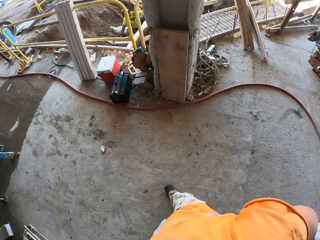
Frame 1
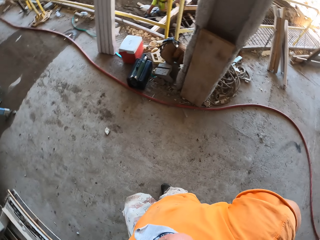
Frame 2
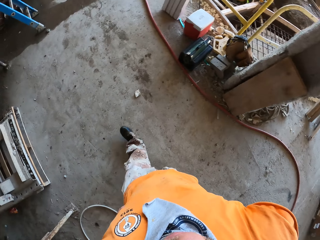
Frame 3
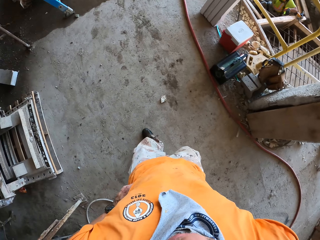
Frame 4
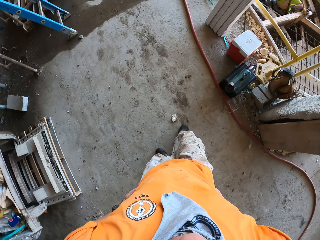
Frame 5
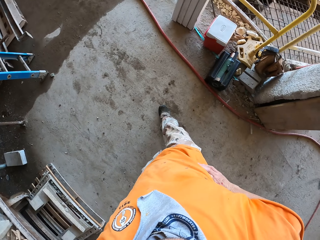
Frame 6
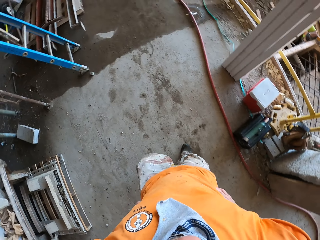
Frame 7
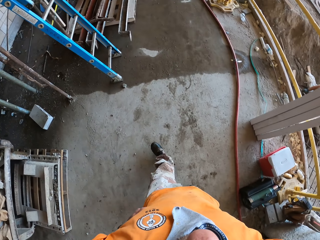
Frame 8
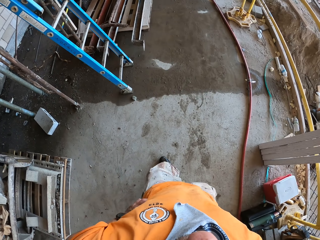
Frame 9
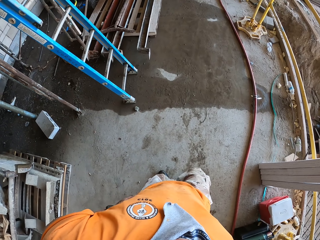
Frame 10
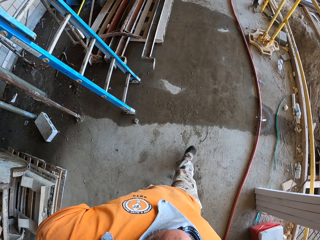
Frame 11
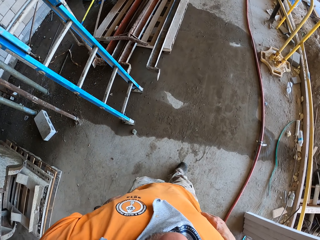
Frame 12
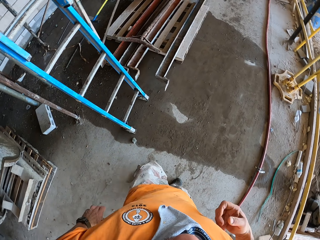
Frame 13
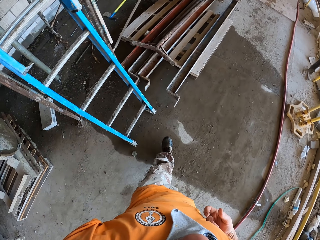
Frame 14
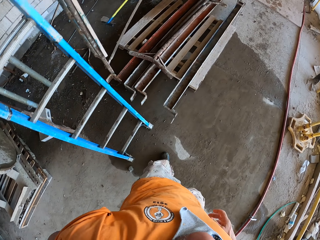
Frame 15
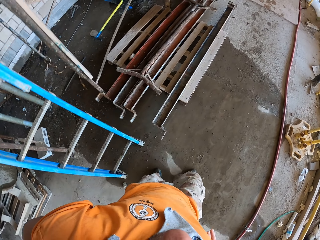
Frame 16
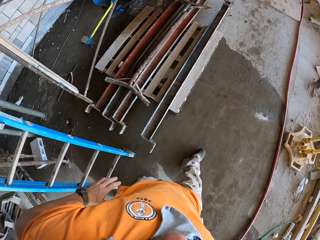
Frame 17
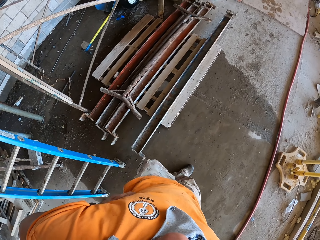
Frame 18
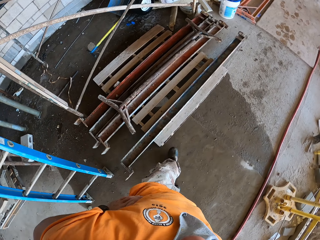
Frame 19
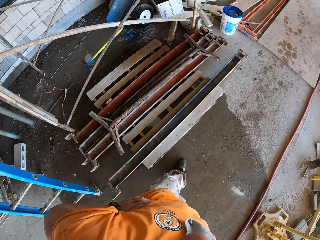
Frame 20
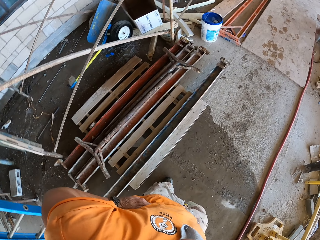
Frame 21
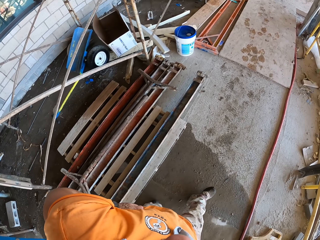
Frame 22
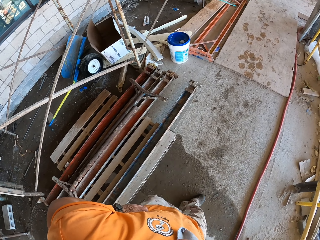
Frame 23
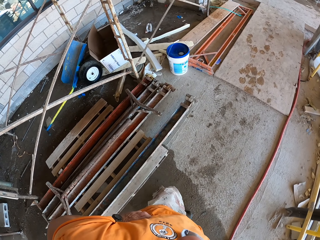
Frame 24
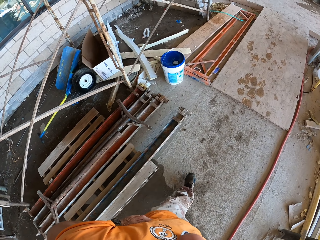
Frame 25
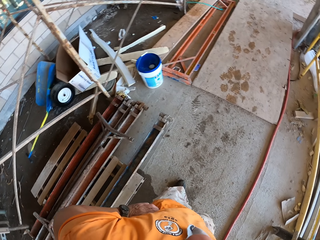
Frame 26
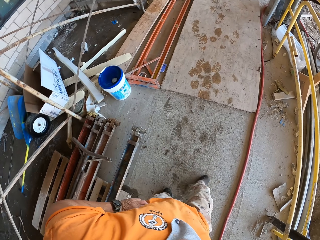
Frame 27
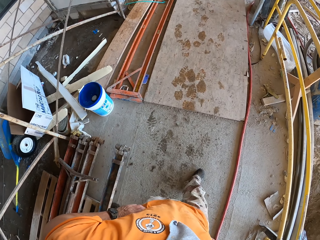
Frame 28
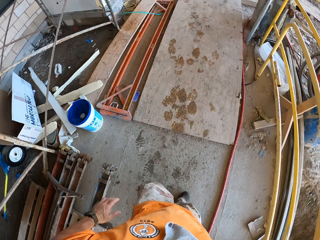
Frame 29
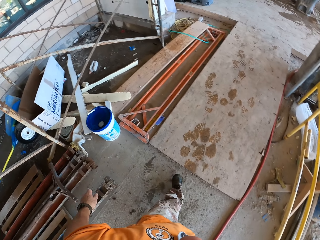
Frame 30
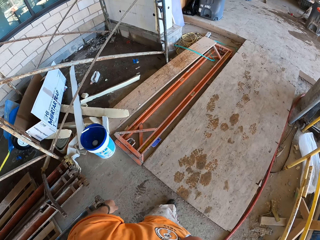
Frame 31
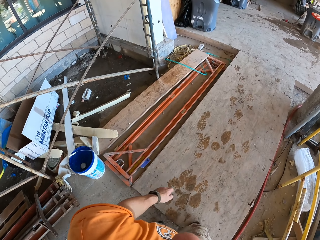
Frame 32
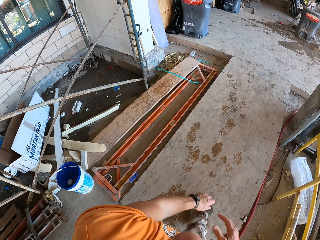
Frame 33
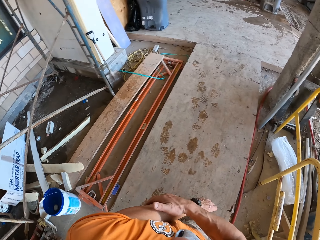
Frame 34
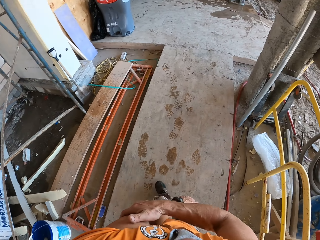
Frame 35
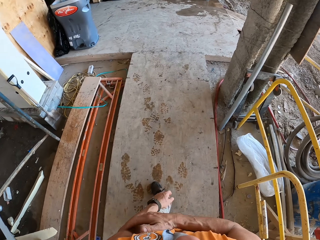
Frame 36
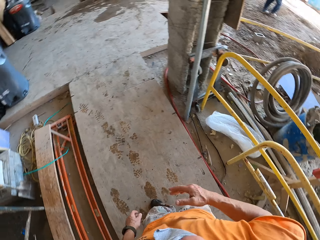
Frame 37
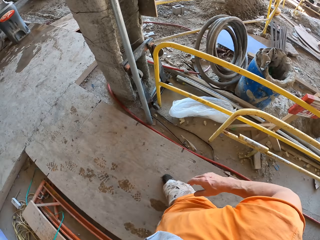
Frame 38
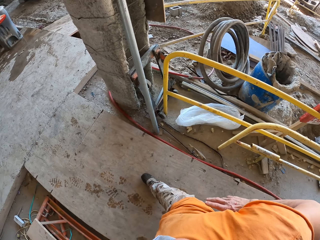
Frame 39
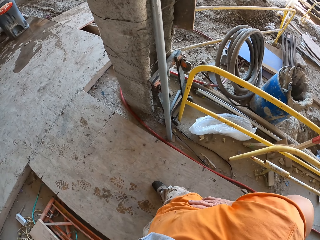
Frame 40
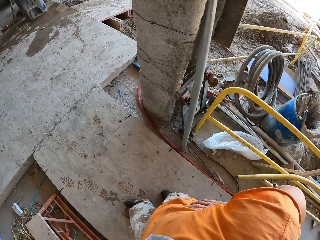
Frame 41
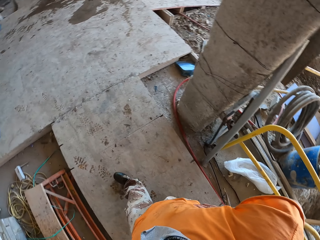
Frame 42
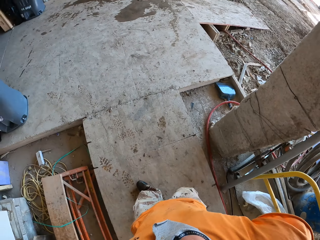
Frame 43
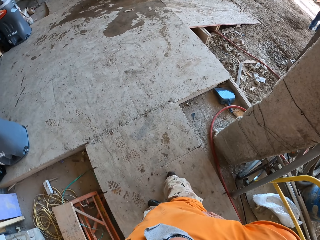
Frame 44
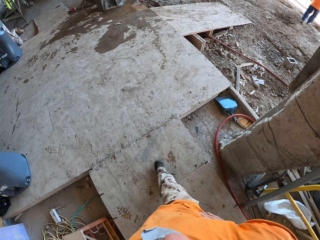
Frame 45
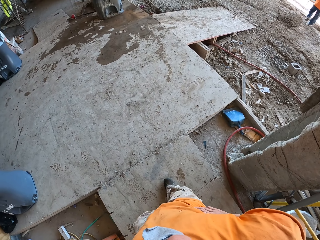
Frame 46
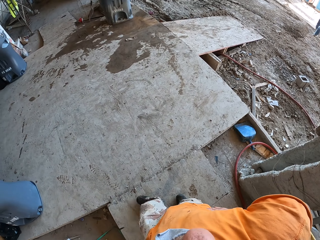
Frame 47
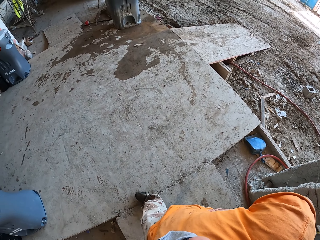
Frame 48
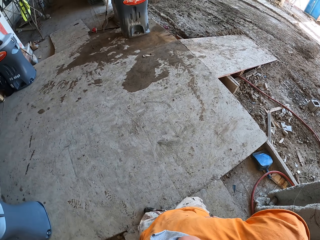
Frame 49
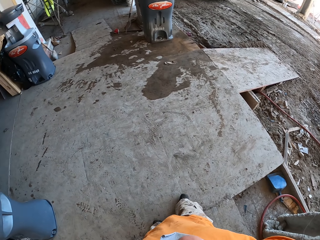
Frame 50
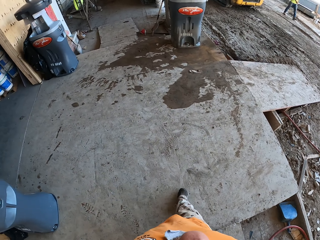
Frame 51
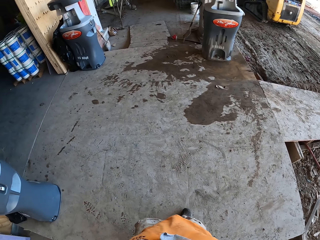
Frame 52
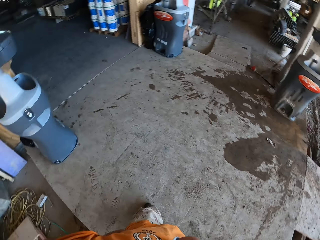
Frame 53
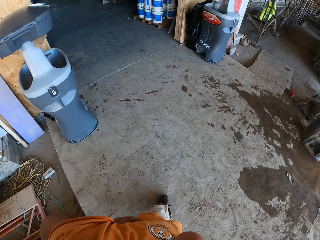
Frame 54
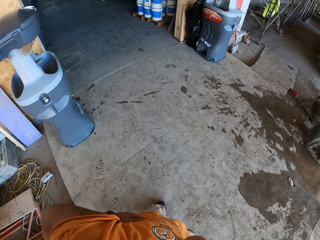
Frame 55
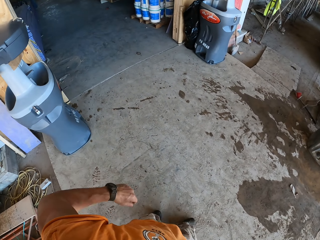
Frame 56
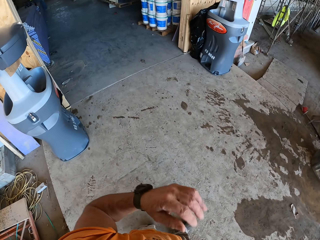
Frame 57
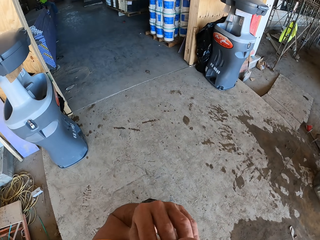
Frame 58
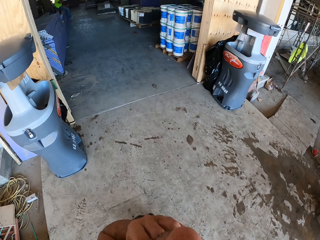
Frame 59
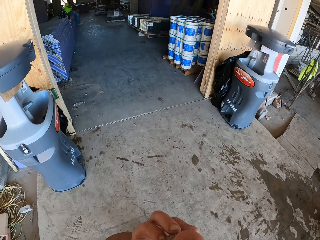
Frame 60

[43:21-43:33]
The camera wearer walks around. They turn to the side. They walk around.

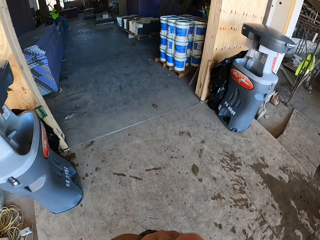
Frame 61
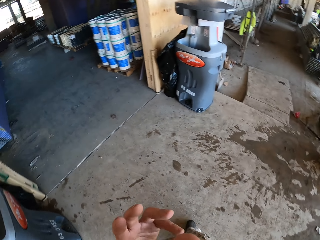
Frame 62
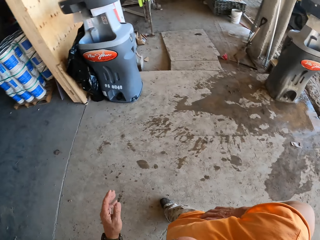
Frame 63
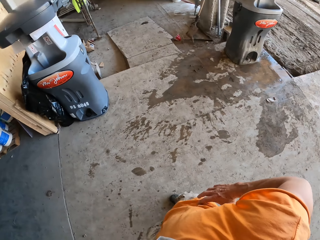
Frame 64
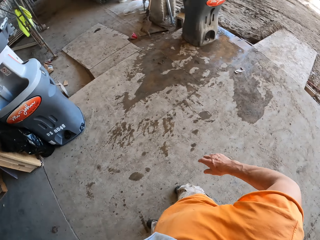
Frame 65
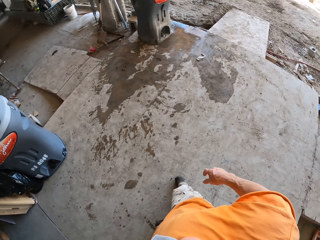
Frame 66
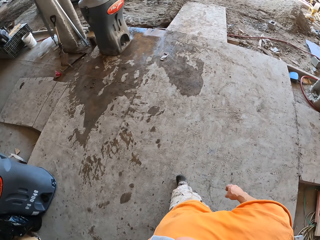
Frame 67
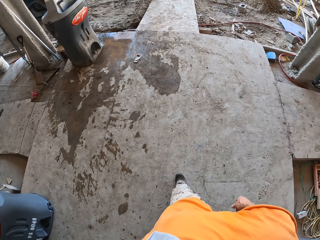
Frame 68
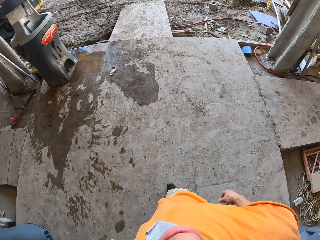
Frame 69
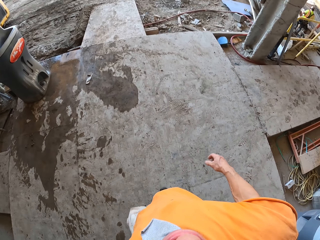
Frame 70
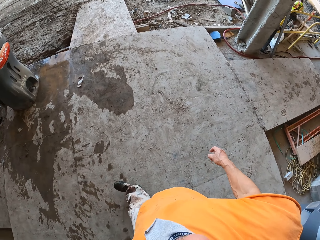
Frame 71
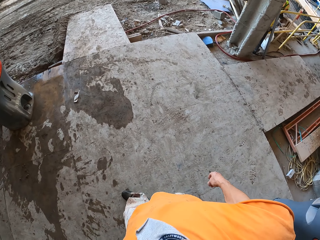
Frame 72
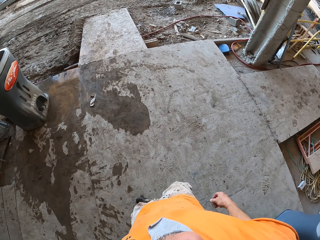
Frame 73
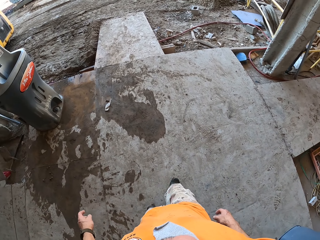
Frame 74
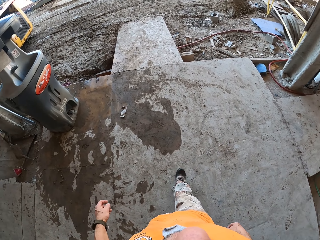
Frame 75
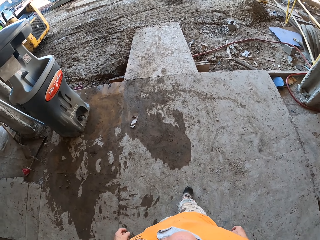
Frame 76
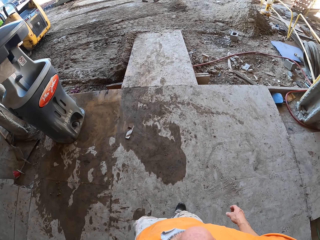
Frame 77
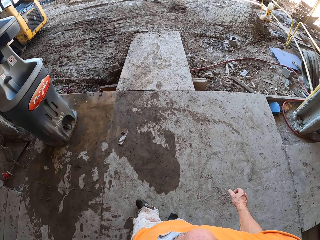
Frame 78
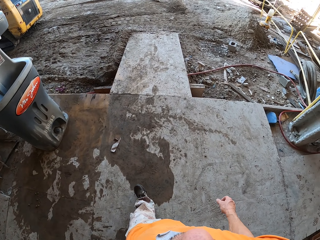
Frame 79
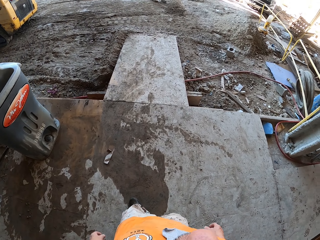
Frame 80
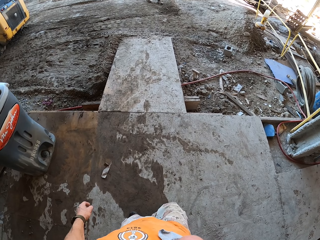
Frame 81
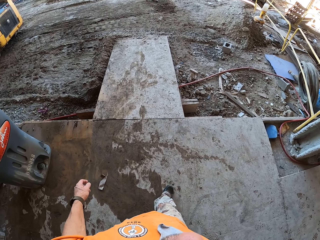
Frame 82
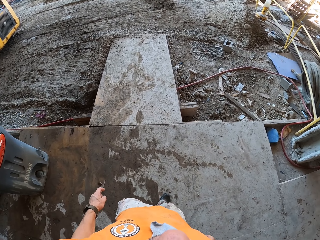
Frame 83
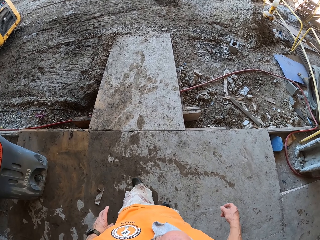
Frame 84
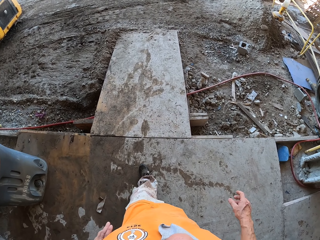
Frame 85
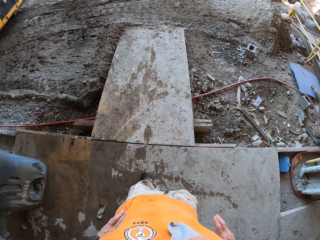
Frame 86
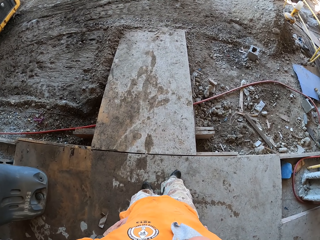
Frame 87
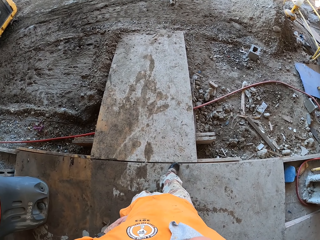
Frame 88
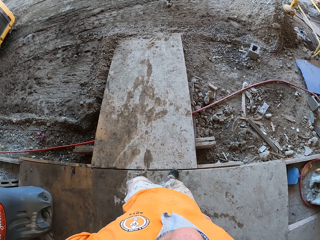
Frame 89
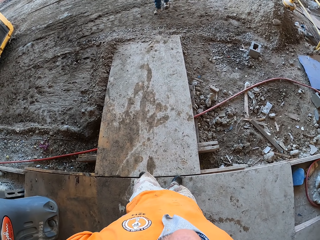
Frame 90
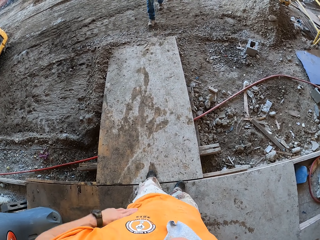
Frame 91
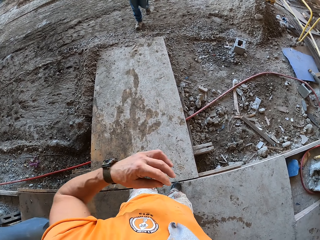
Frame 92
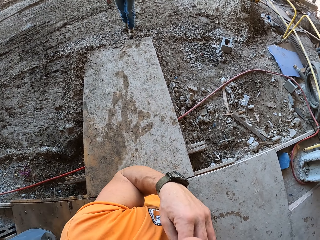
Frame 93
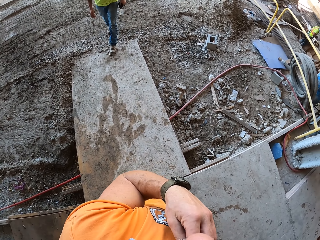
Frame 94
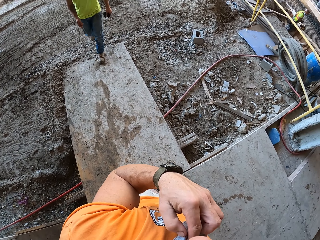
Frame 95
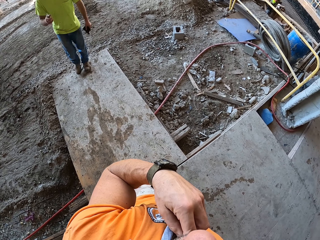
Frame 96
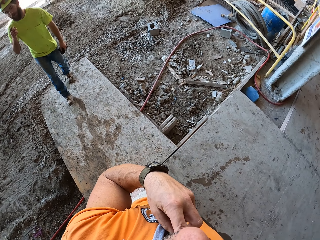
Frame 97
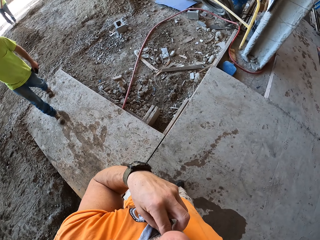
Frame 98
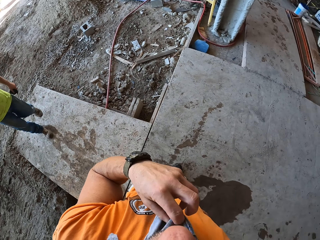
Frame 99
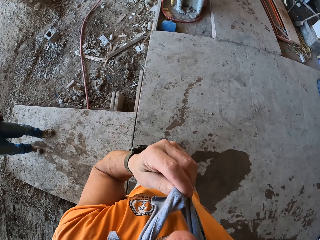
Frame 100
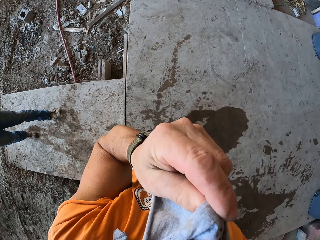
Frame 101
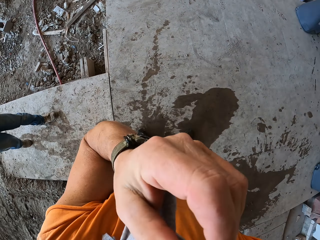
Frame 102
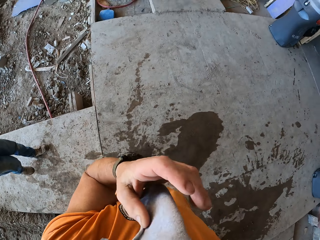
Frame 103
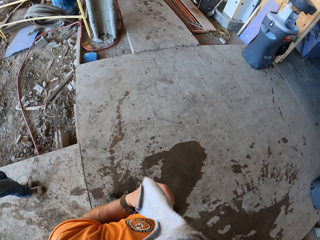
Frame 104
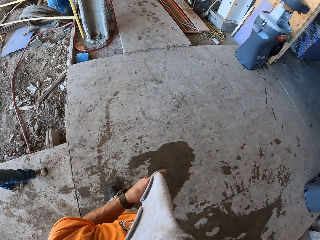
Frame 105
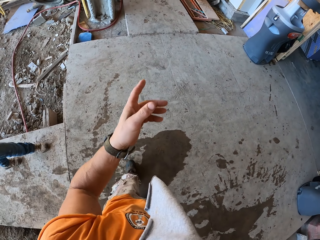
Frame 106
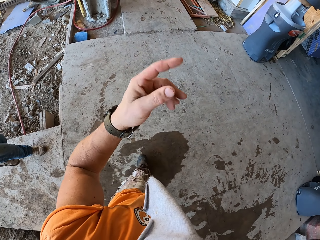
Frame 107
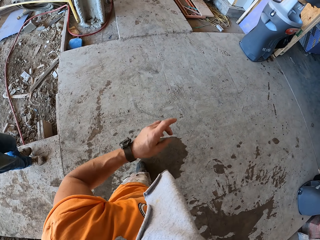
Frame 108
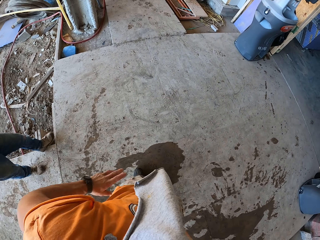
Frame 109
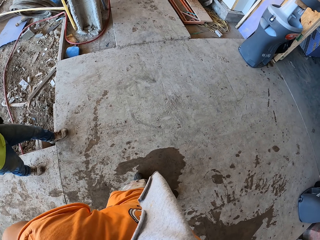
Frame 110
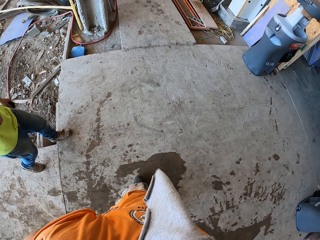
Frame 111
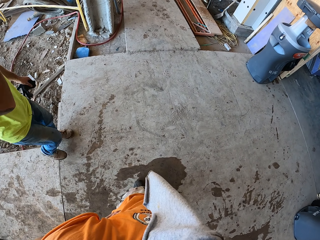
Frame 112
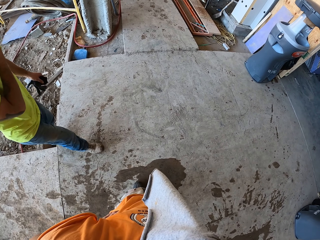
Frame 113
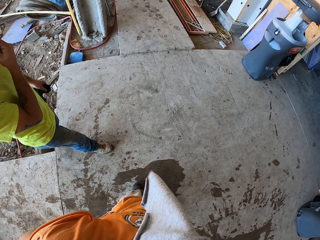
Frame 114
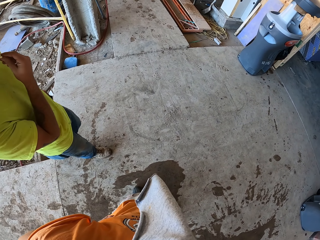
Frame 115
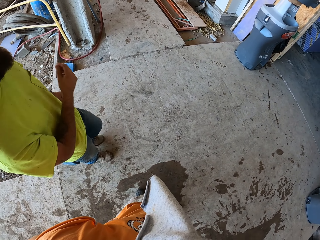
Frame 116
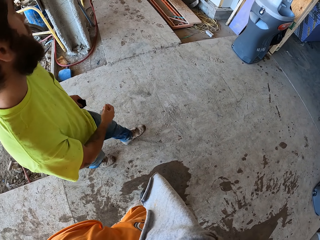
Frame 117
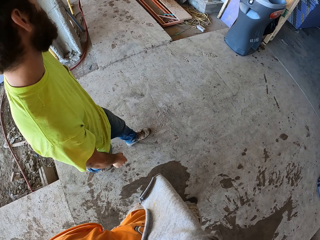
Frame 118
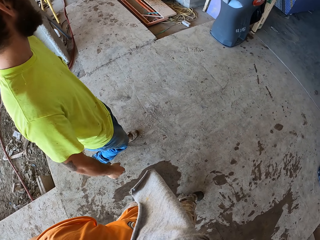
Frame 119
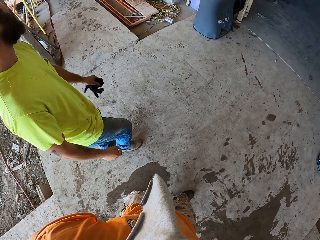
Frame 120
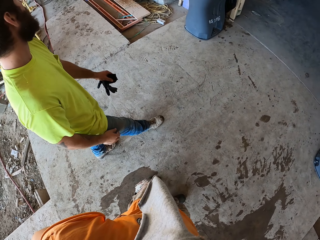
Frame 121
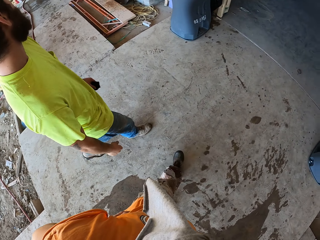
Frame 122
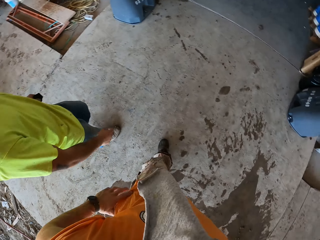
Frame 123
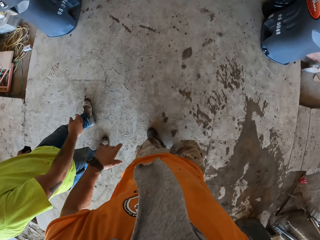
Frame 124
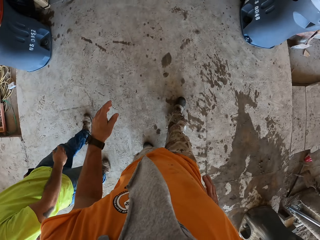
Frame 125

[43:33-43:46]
The camera wearer turns to the side. They walk around. They interact with a man. The man walks around. The camera wearer walks.
